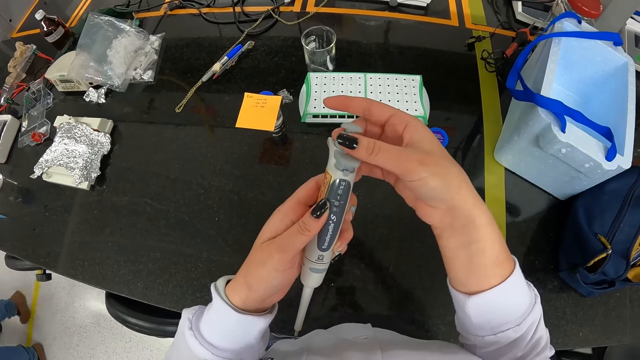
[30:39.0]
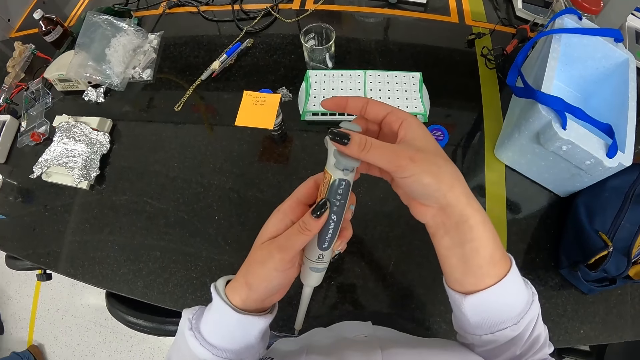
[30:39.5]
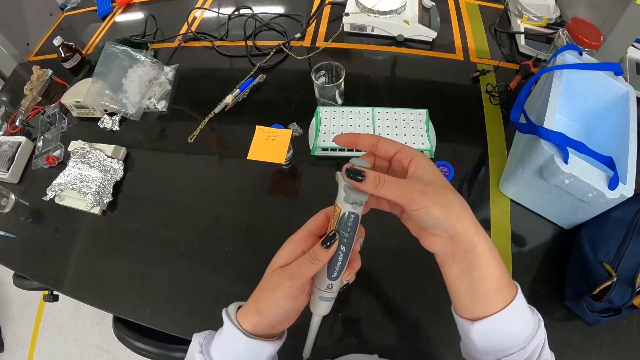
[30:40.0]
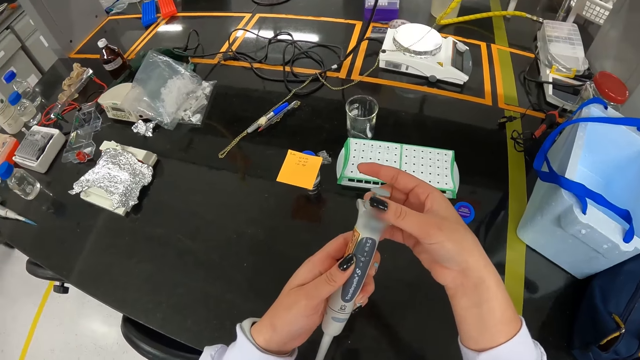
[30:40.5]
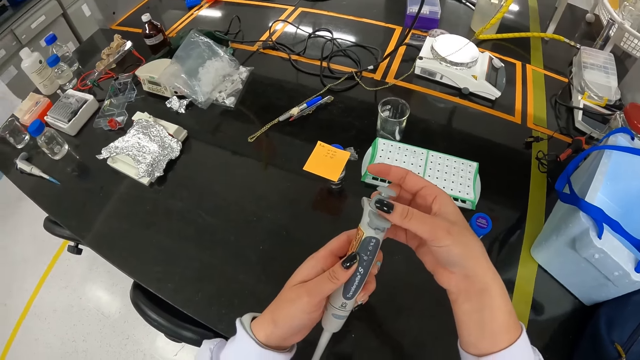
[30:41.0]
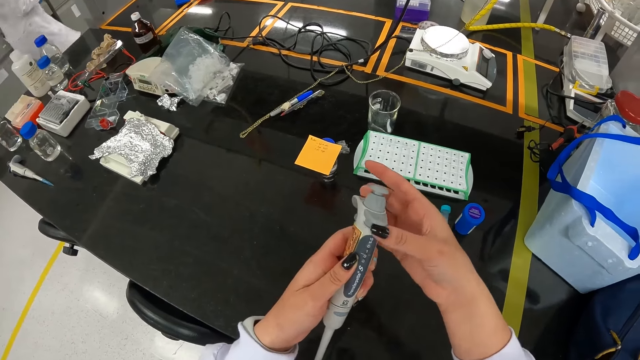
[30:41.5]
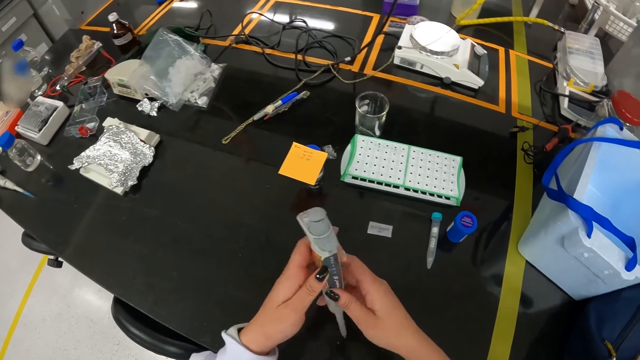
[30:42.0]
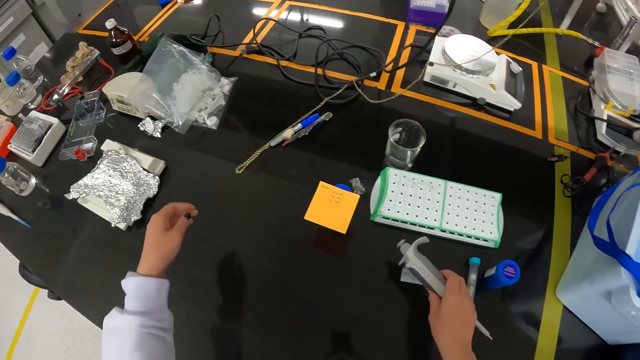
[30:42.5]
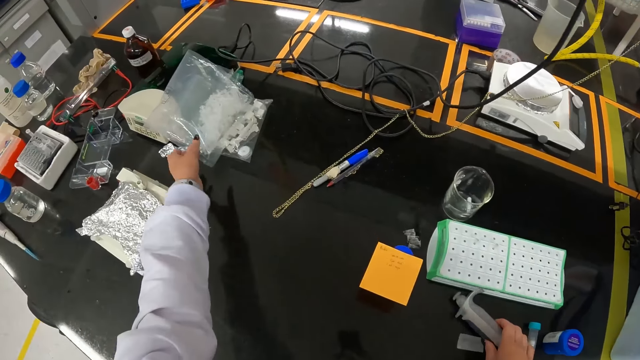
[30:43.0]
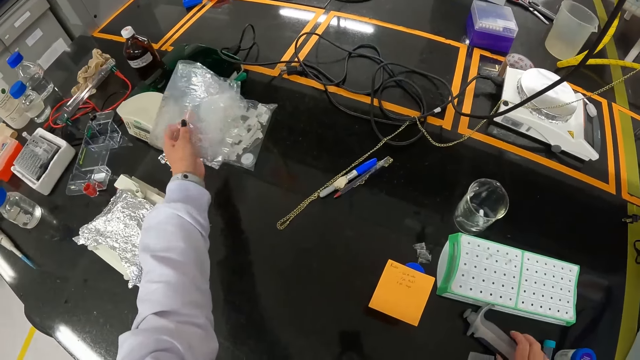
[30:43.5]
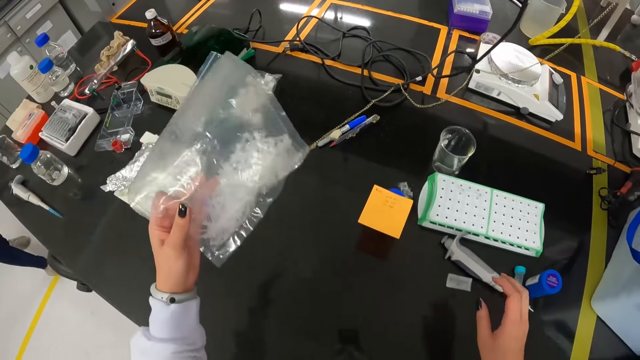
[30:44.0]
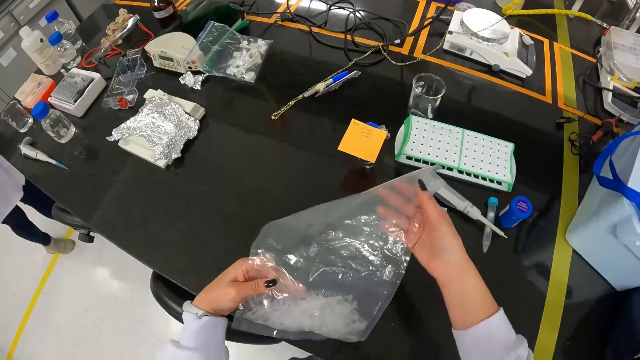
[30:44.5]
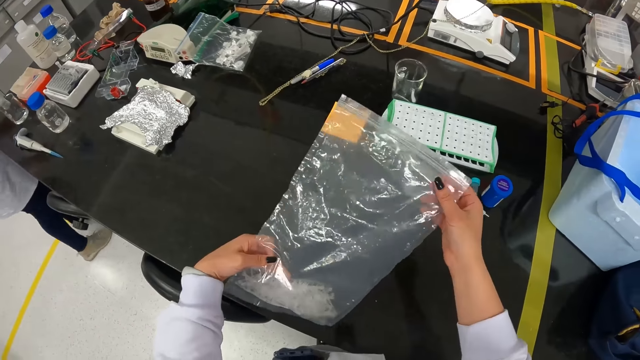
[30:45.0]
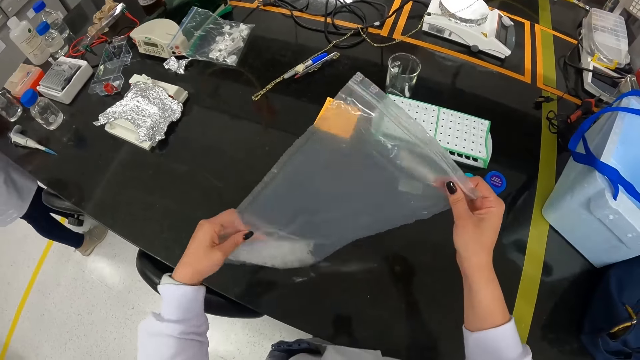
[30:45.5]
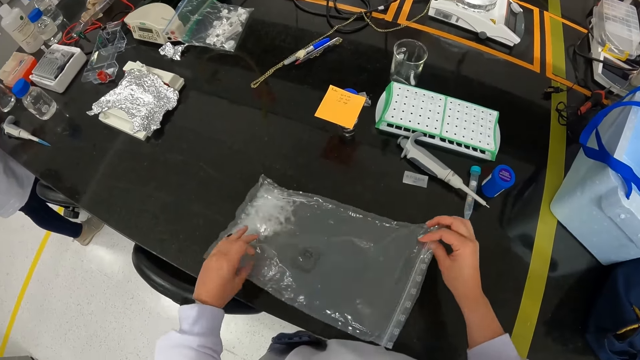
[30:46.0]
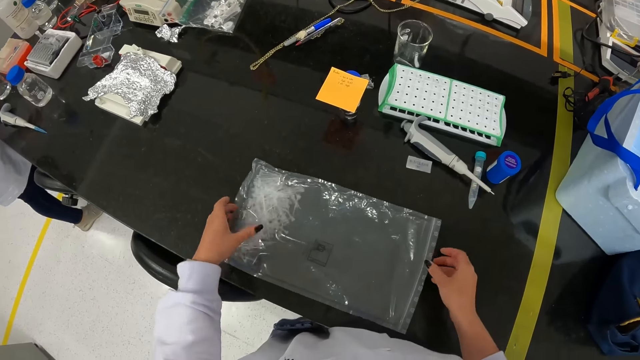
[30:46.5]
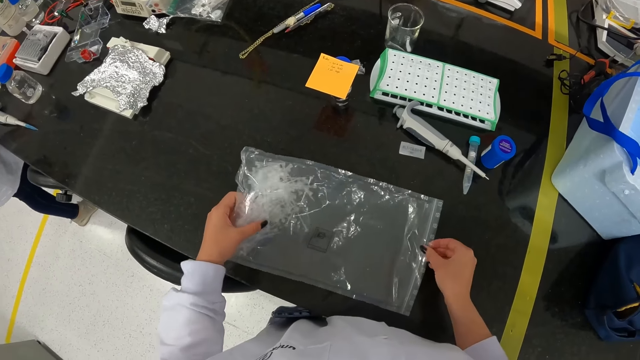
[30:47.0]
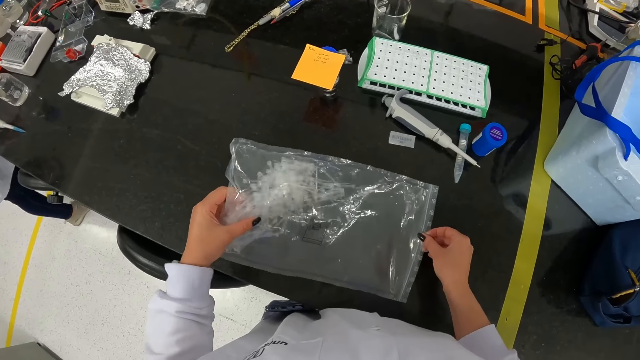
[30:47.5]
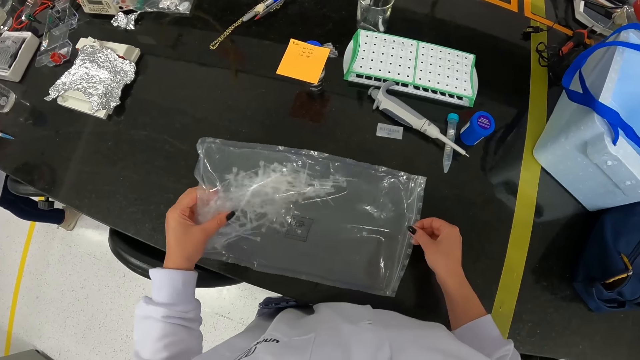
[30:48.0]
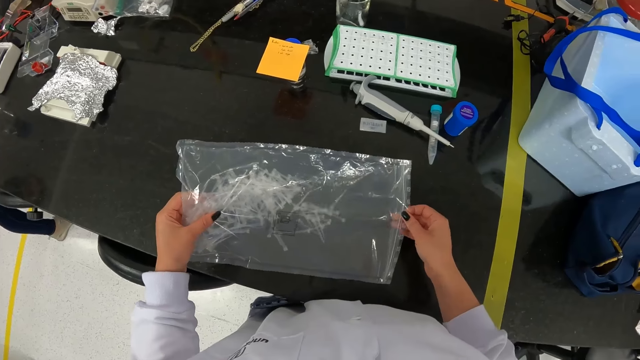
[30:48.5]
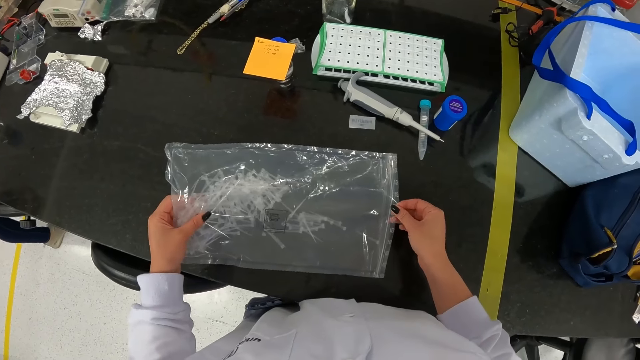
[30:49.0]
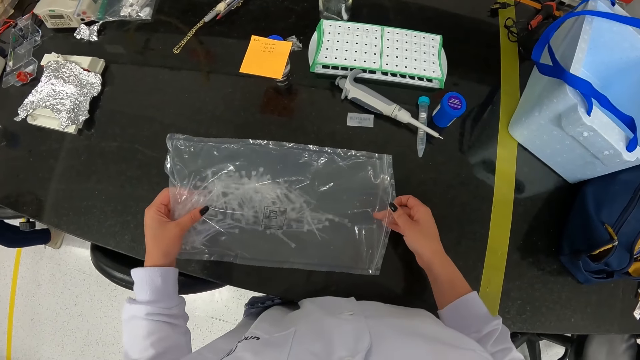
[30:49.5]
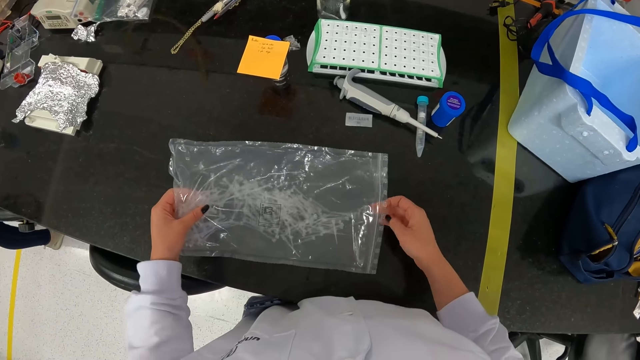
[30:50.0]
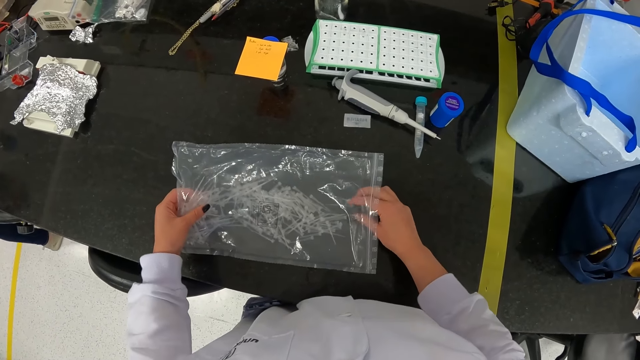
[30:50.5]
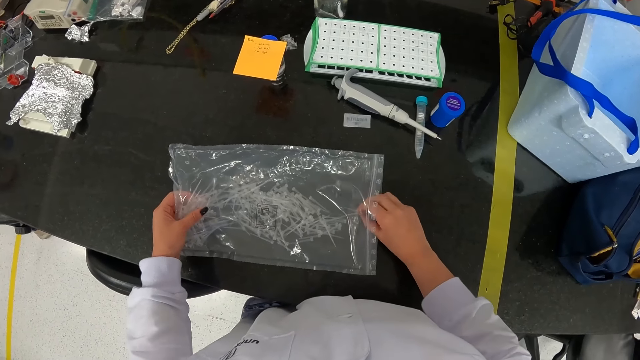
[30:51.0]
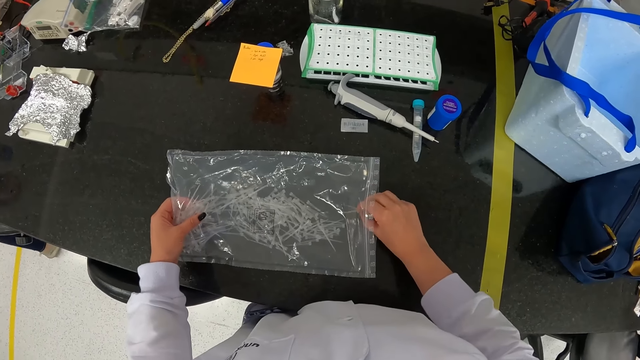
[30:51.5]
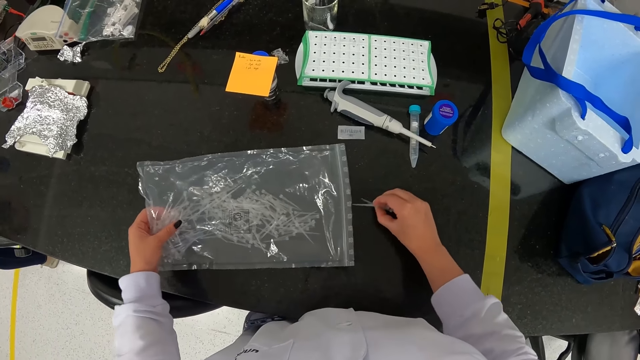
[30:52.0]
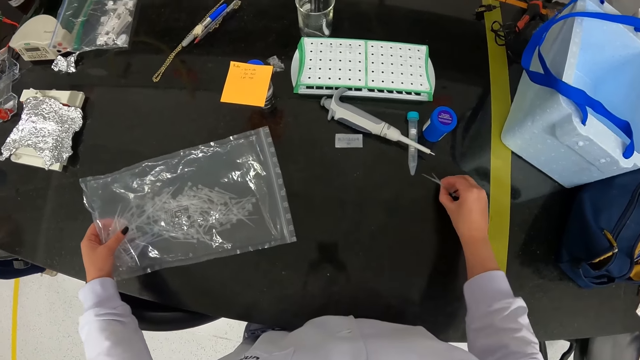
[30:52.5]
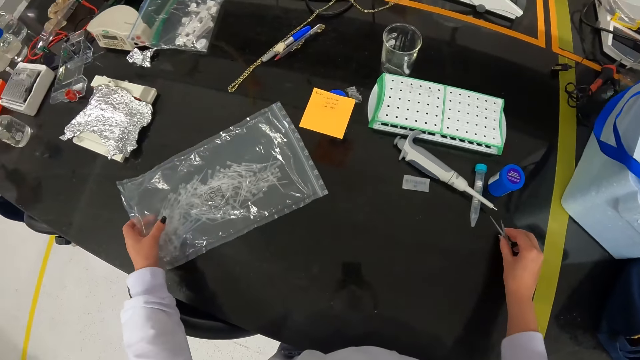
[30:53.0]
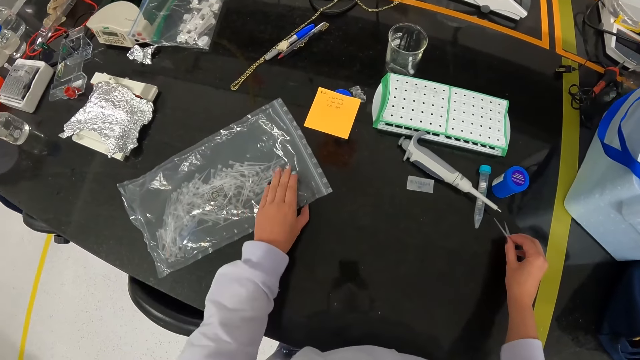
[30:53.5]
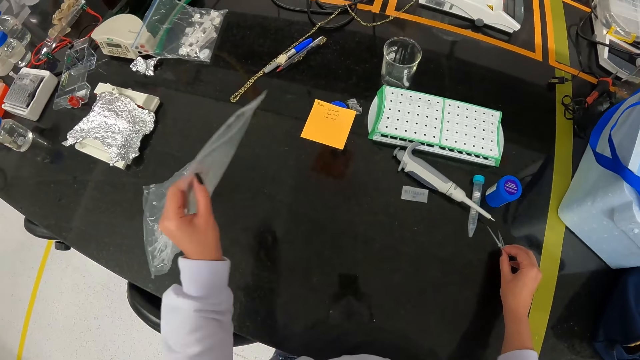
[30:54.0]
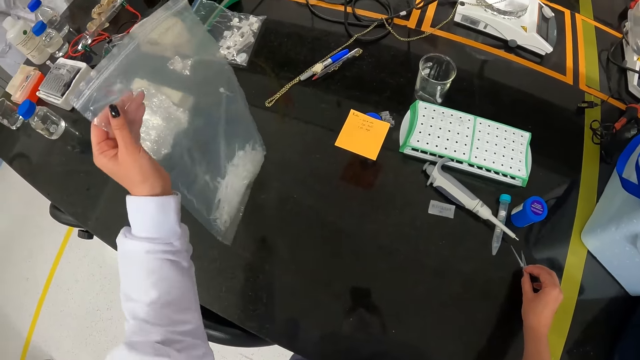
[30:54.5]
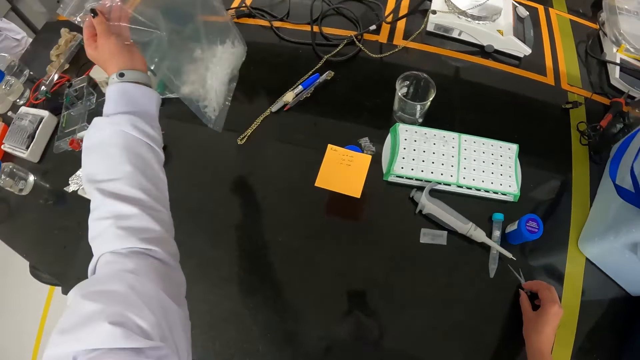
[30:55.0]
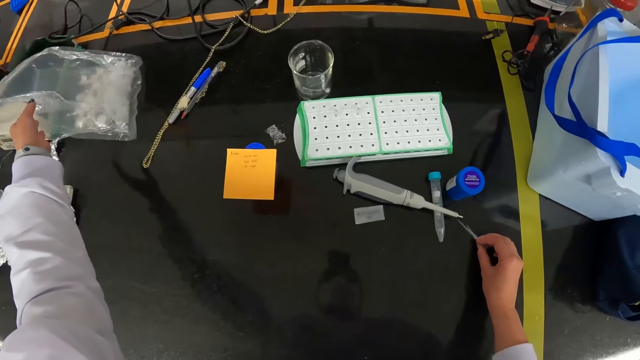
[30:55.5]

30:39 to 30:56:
The camera wearer puts the syringe on the table. They pick a nylon or paper. They put the nylon of needles on the table. They shake the nylon of needles on the table. They pick a needle in the nylon. They place pins on the table. They pick the nylon of needles on the table. They hold the paper. They put the nylon of needles on the table.

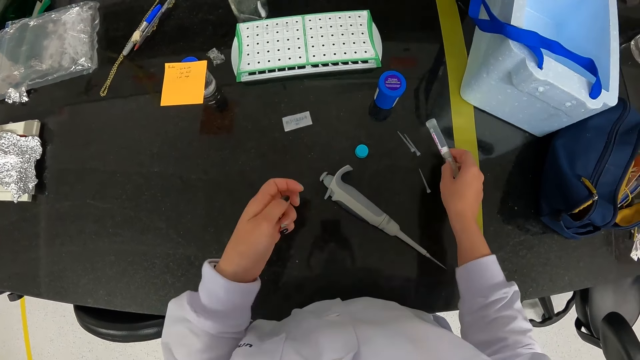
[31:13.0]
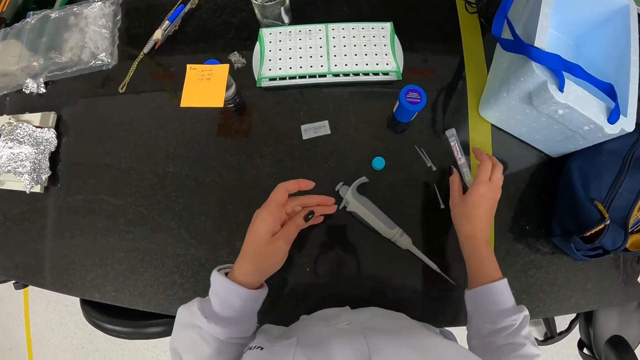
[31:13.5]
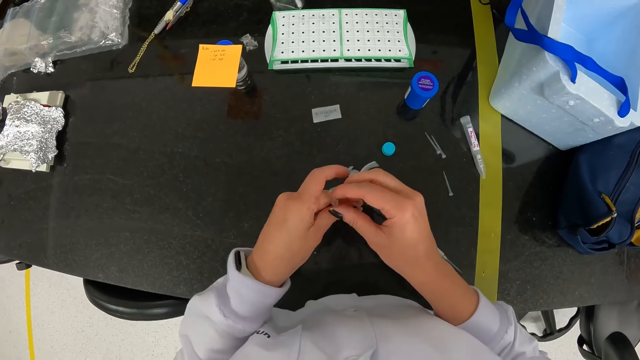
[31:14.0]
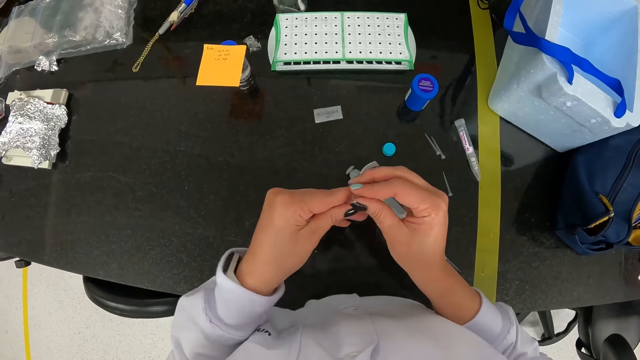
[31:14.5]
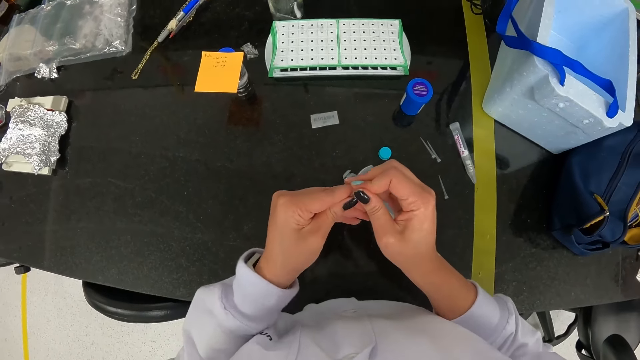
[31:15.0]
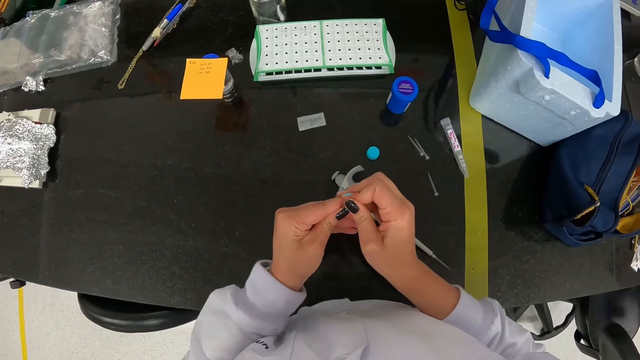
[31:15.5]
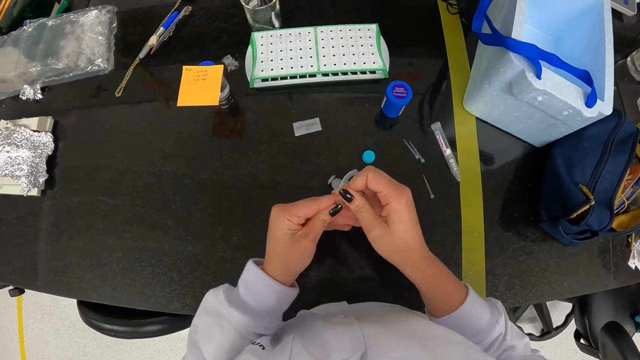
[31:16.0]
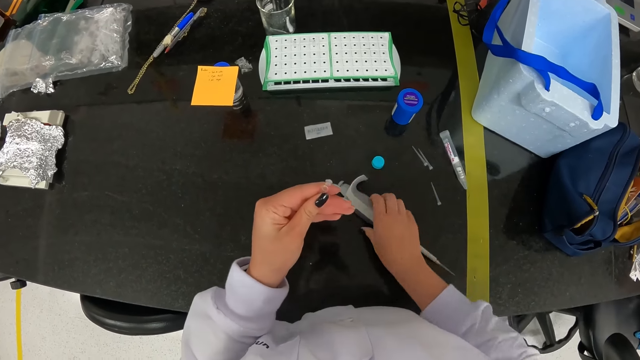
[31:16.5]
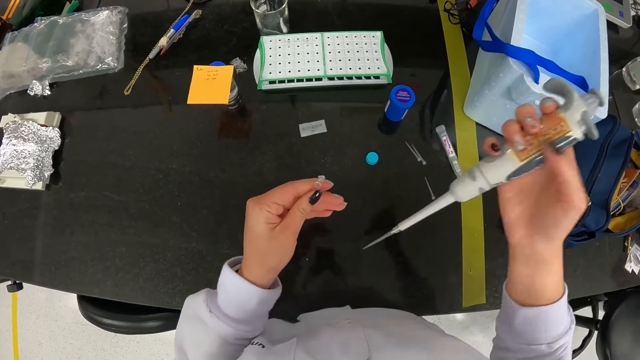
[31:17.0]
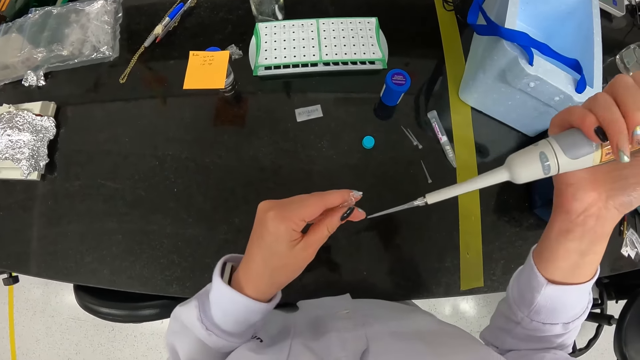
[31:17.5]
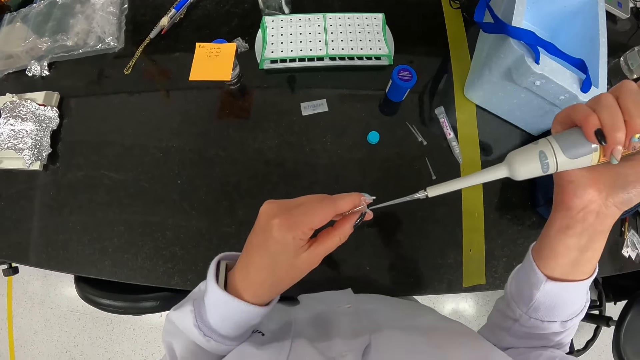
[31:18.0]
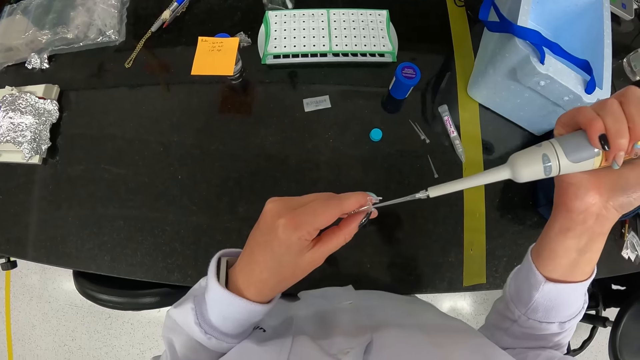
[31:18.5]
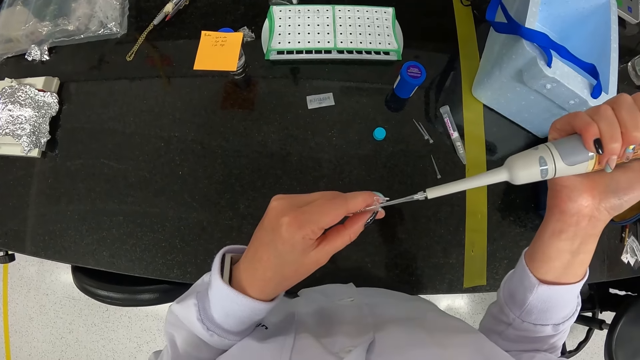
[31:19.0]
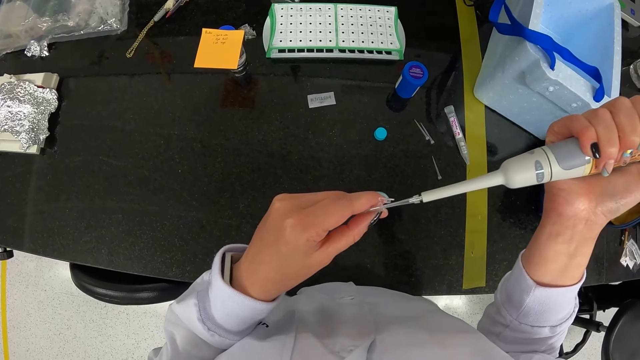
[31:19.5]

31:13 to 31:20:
The camera wearer puts a test tube on the table. They open a tube. They pick a syringe on the table. They pull the specimen with the syringe. They put a pin through a small test tube.
